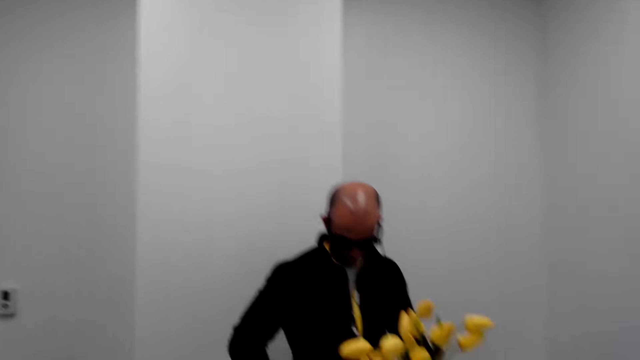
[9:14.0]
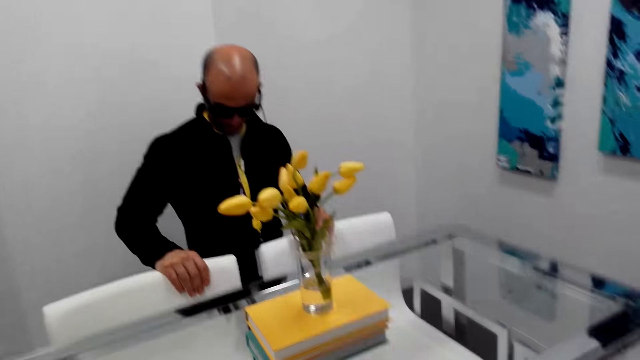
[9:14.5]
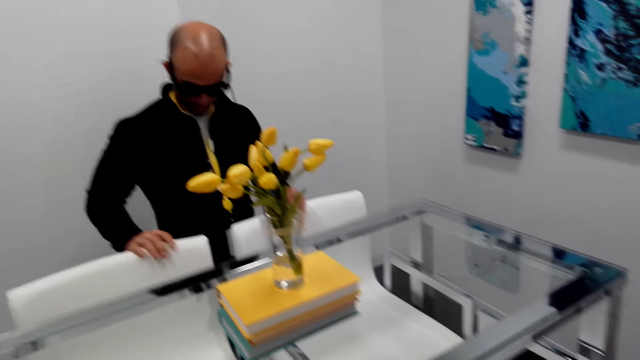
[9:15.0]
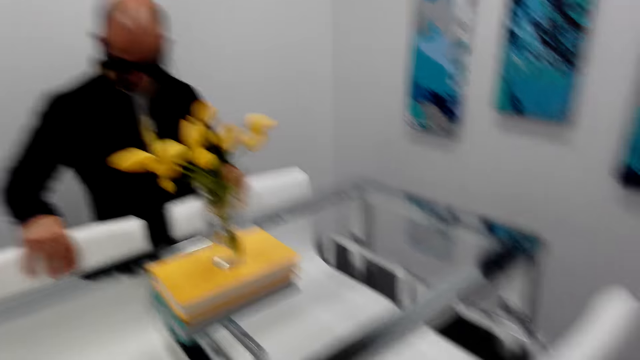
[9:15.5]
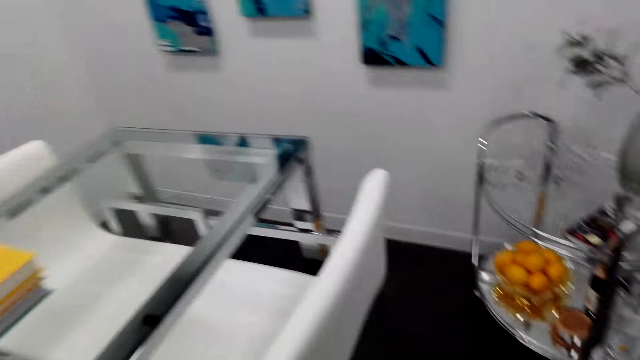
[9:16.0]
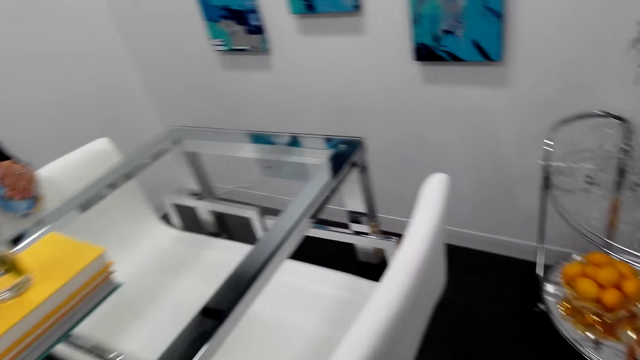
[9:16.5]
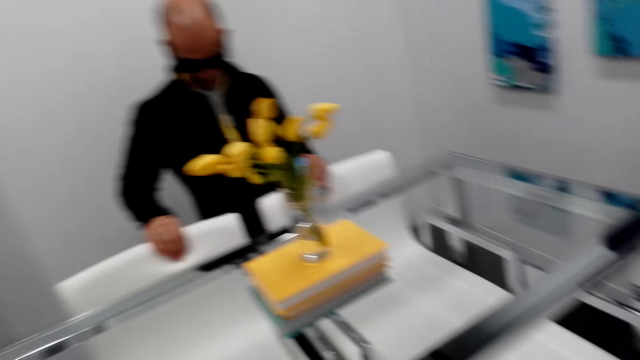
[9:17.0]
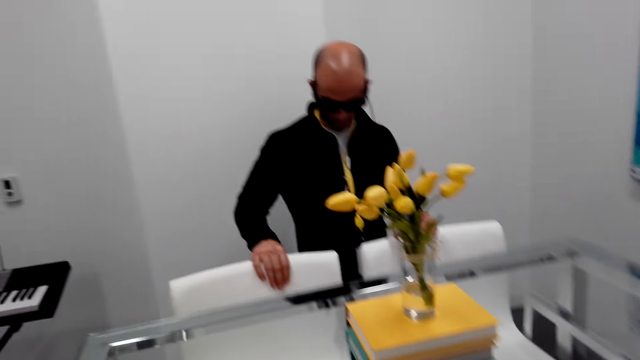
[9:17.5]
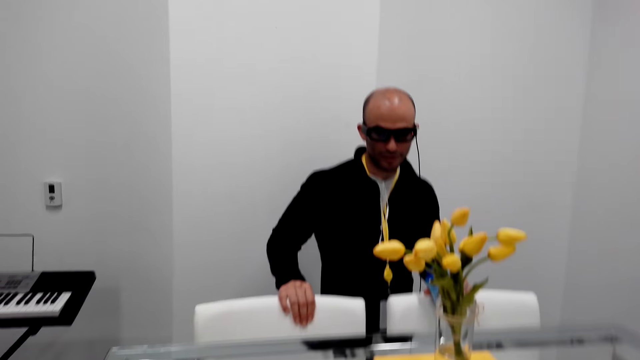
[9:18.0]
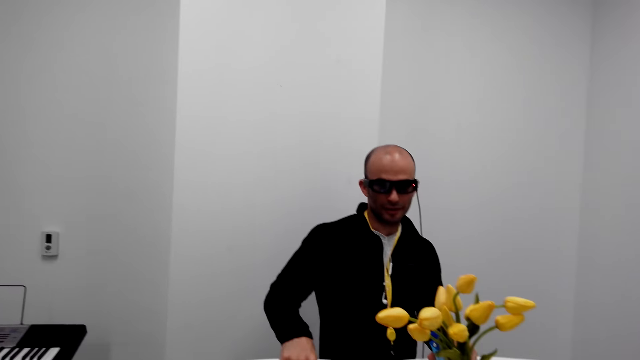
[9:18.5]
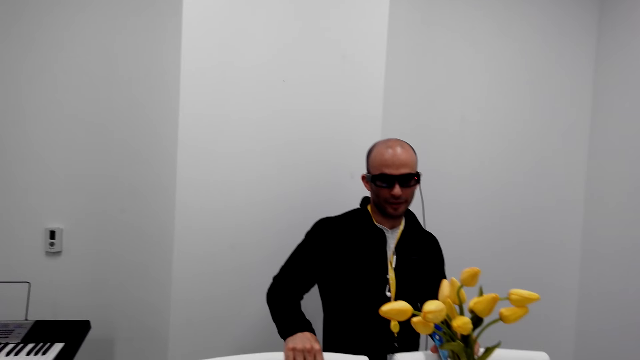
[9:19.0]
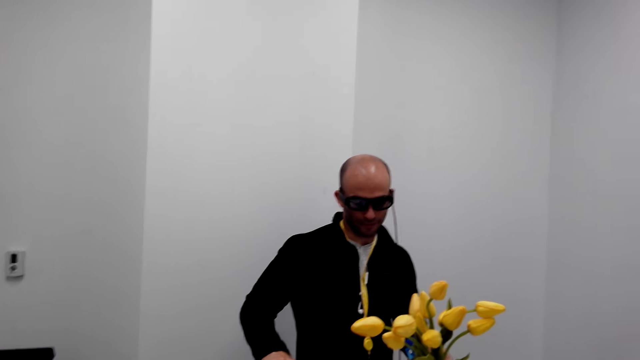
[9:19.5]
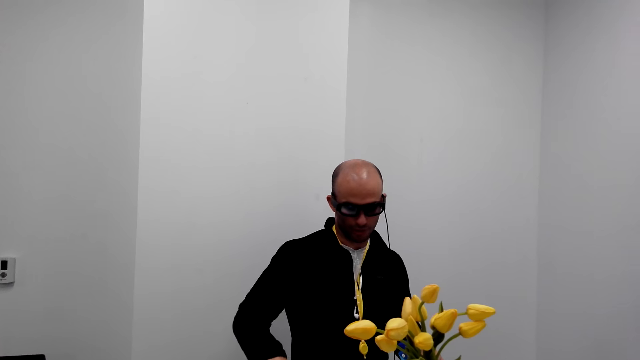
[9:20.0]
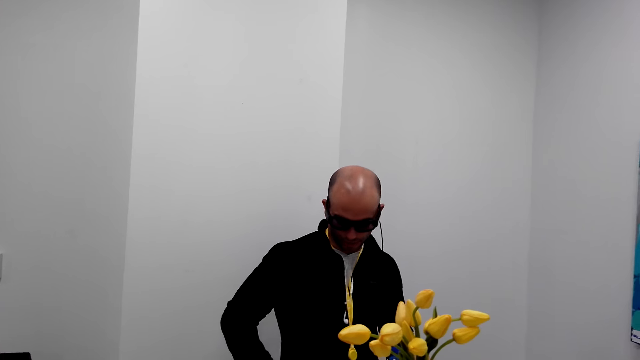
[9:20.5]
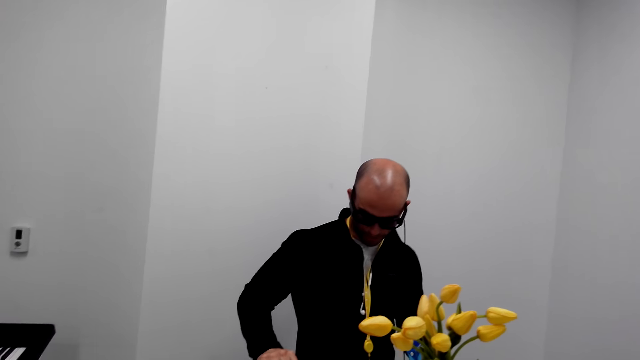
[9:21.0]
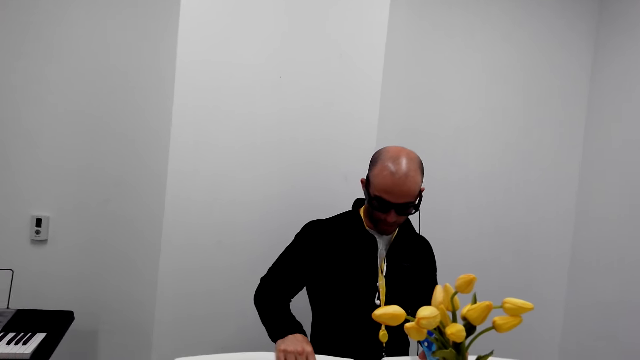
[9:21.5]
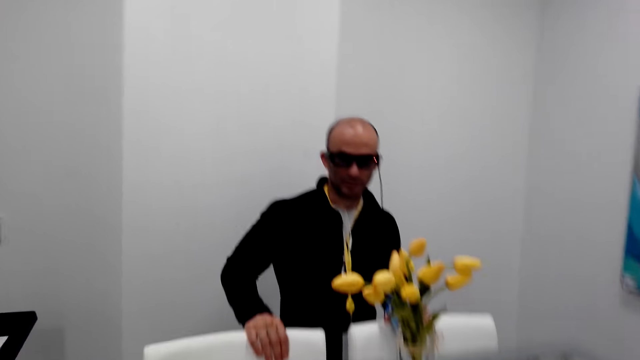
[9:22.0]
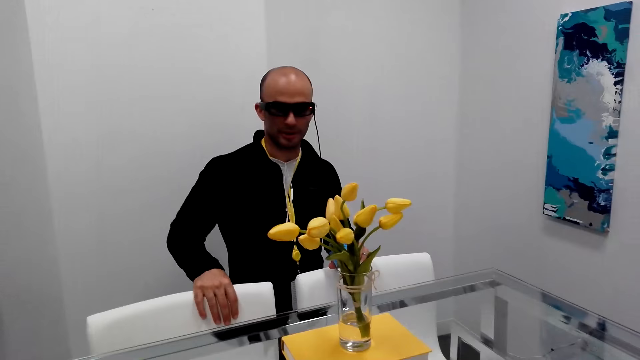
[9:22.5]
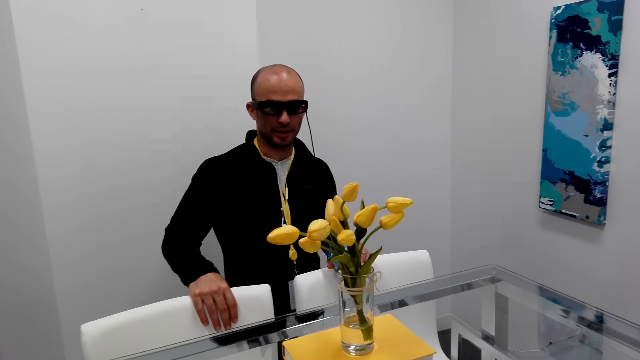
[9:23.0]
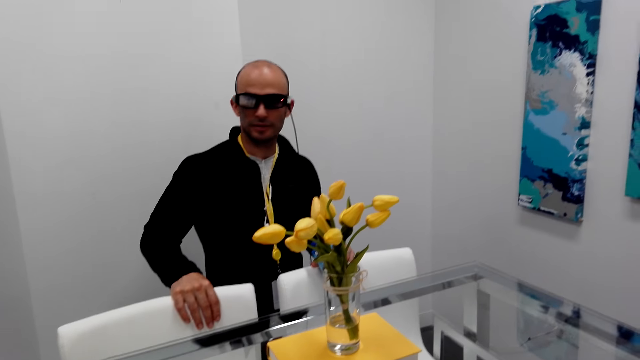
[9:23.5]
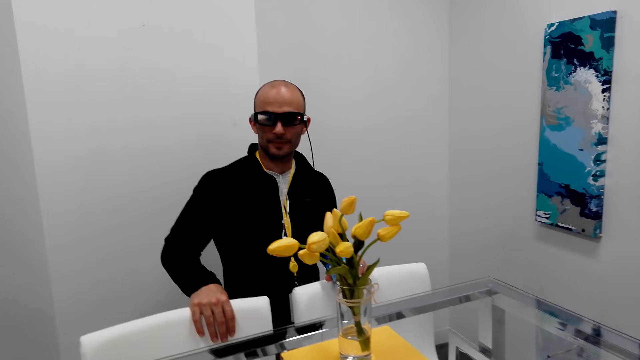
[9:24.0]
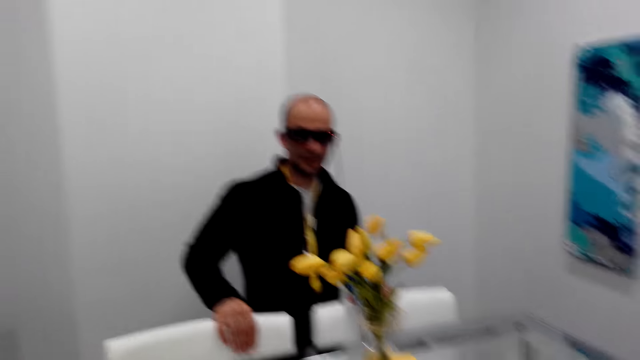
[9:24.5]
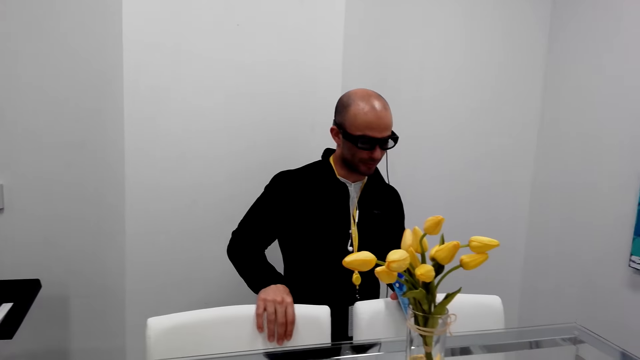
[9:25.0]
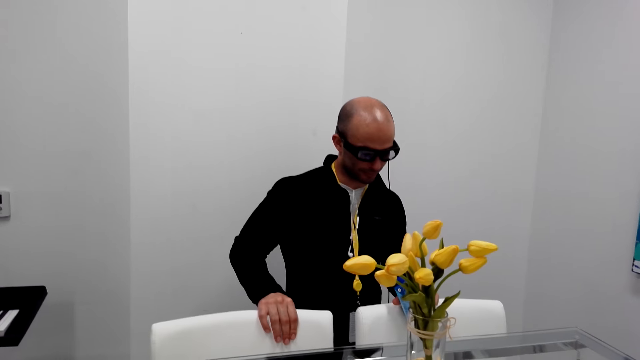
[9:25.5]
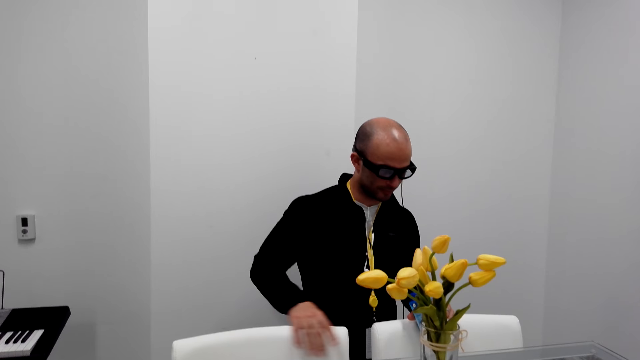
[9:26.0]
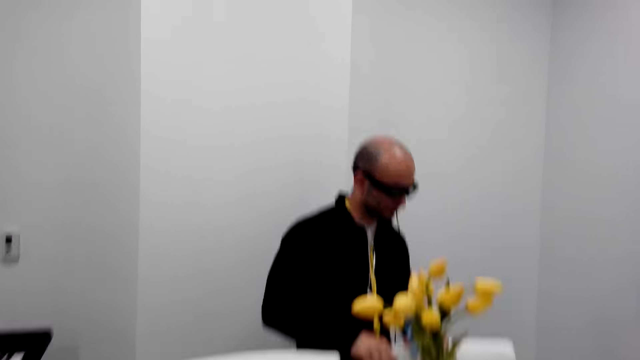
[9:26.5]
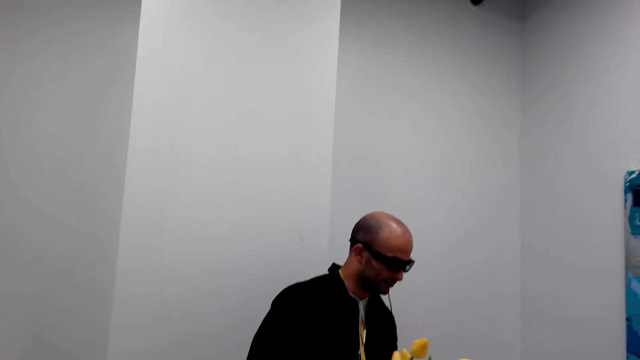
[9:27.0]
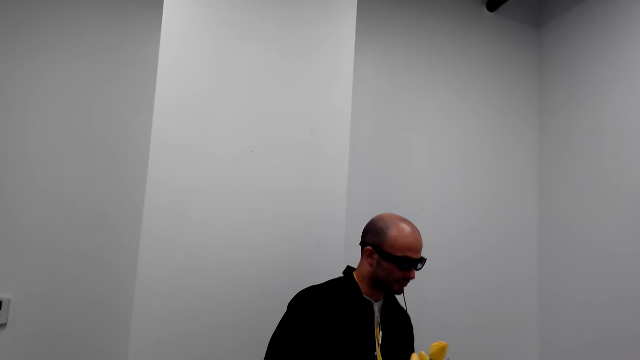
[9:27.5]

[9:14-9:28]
The camera wearer moves the hand on the chair. A man converses with the camera wearer.

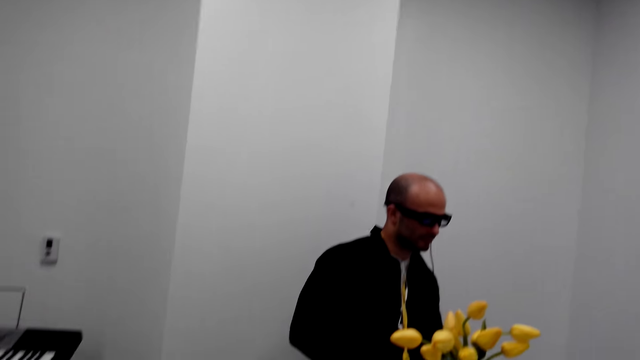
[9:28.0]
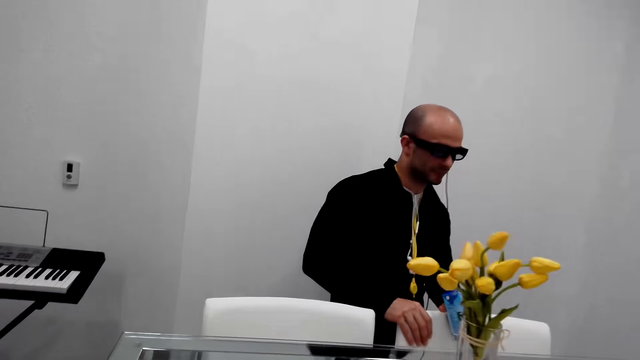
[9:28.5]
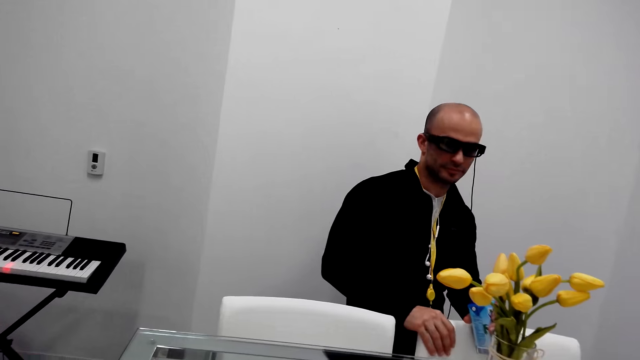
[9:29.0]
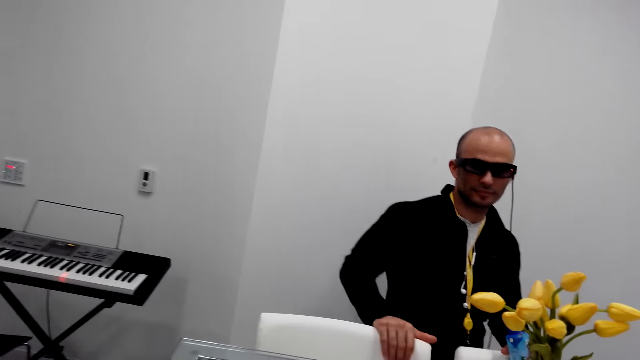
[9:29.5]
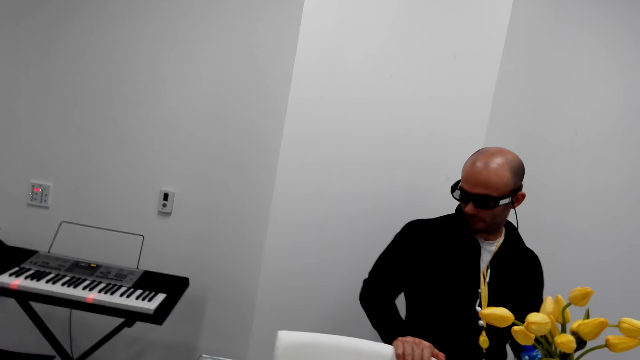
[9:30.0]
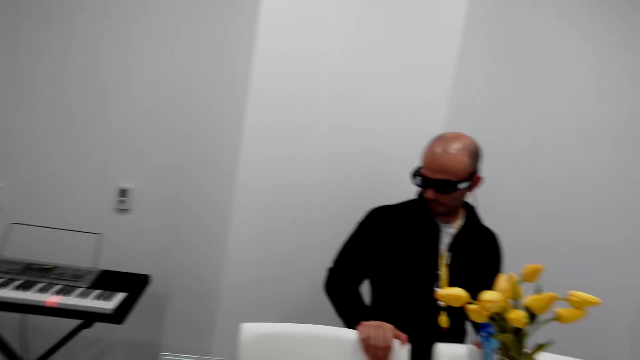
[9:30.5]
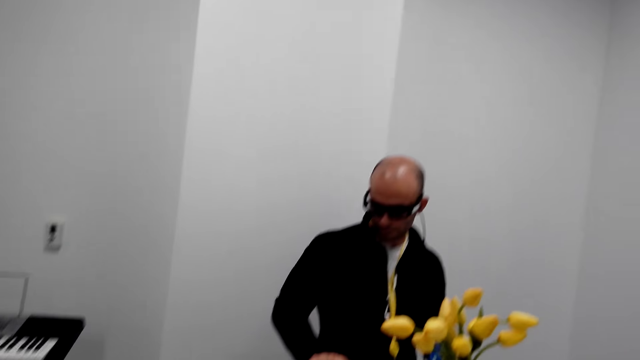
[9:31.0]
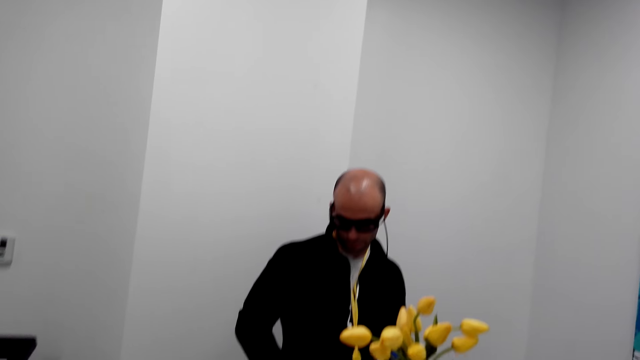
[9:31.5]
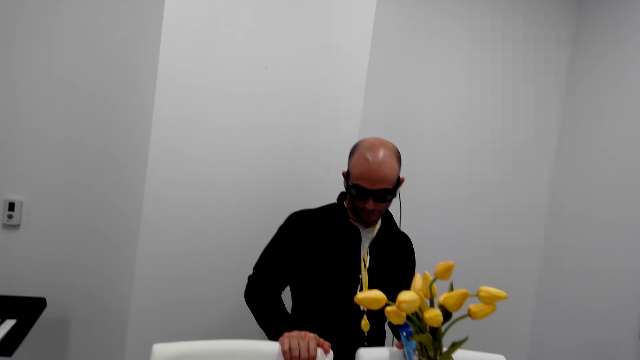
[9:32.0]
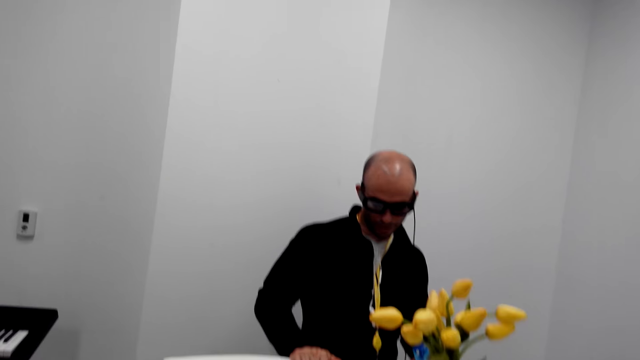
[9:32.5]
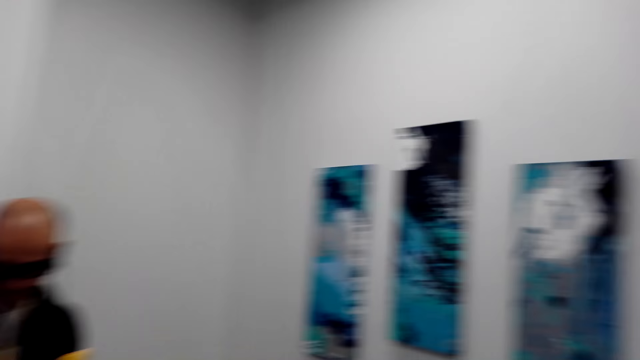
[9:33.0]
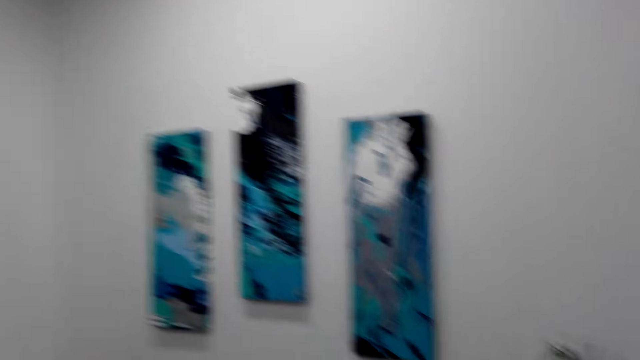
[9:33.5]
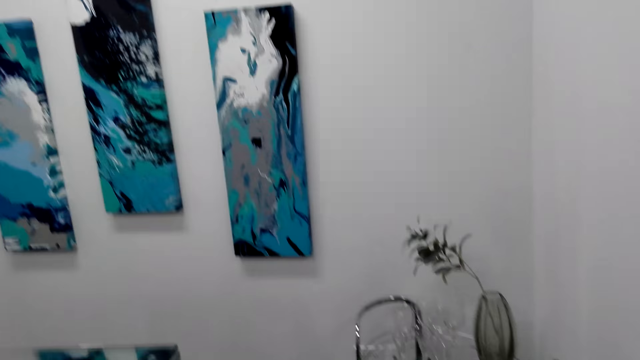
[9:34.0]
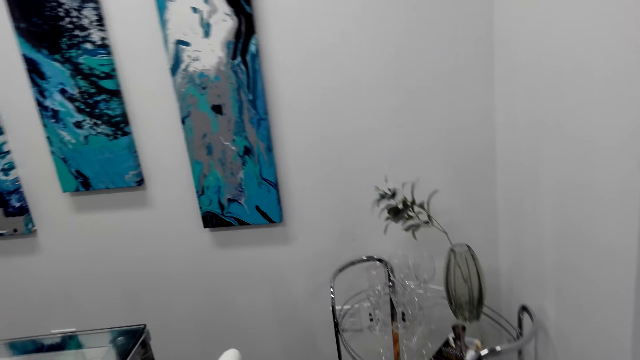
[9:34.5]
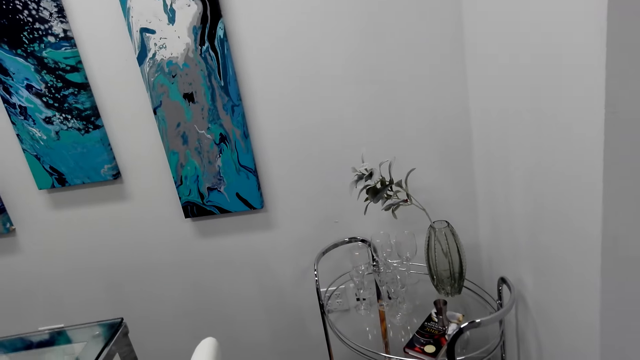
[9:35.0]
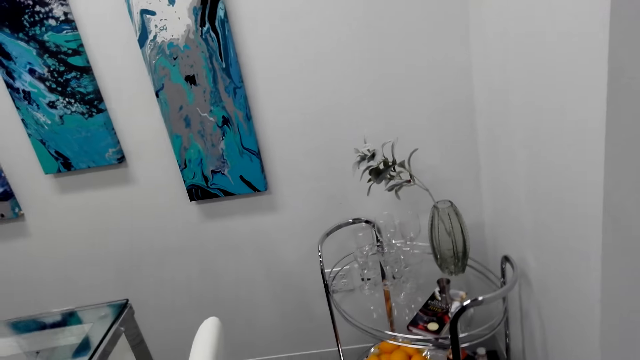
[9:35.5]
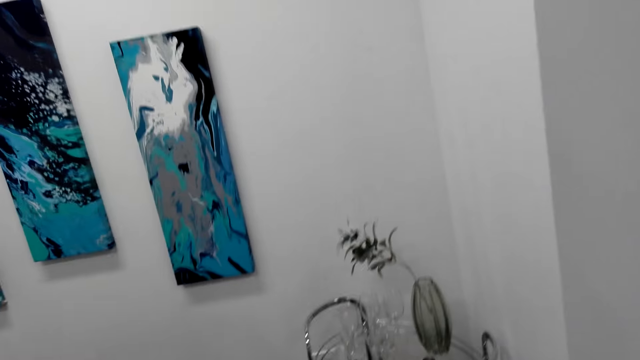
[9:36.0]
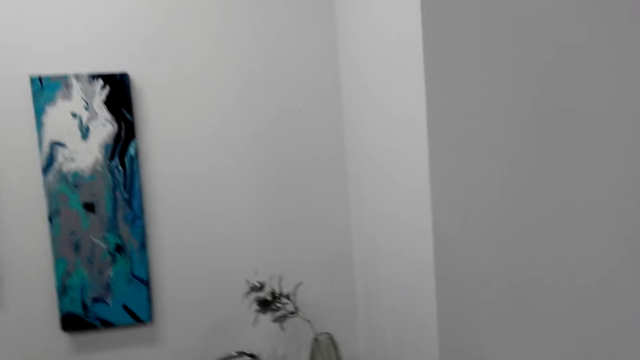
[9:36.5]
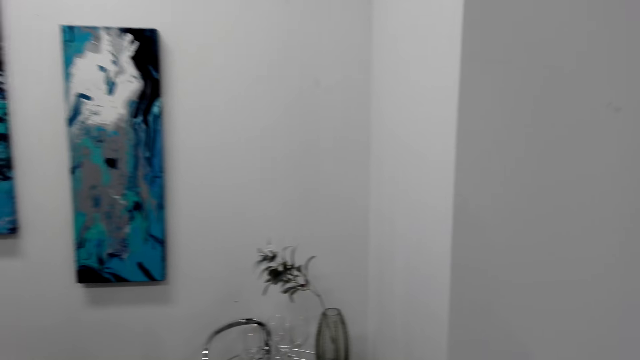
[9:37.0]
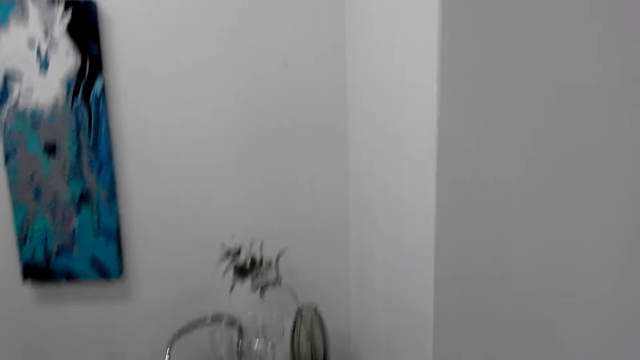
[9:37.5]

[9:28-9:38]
The camera wearer looks around.
